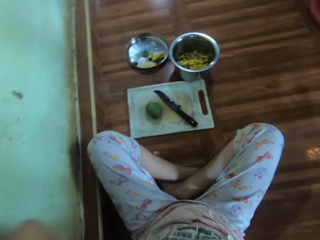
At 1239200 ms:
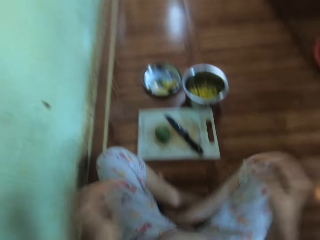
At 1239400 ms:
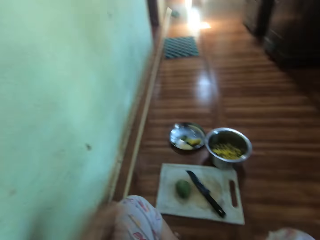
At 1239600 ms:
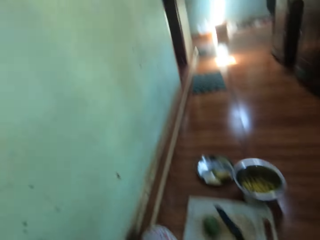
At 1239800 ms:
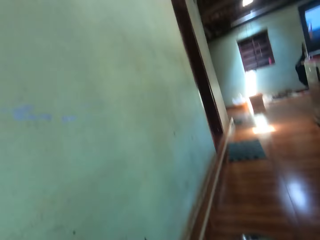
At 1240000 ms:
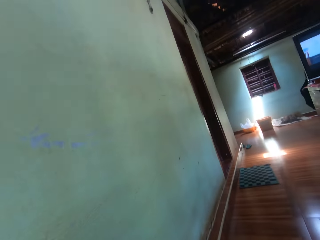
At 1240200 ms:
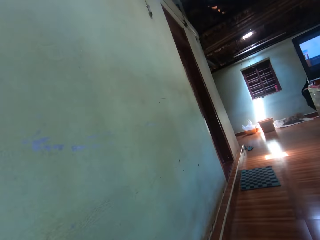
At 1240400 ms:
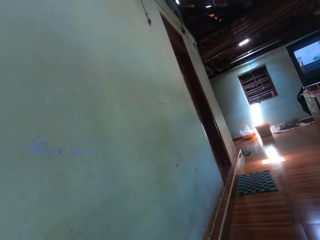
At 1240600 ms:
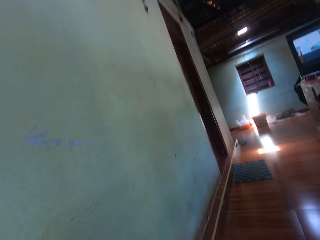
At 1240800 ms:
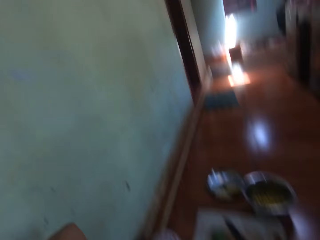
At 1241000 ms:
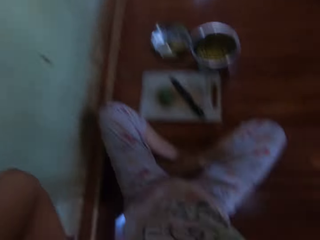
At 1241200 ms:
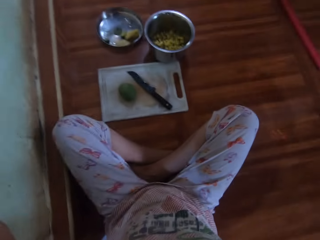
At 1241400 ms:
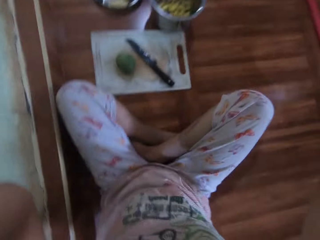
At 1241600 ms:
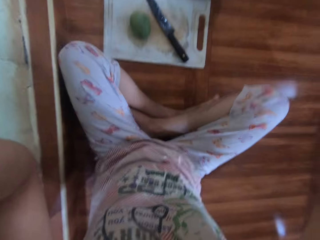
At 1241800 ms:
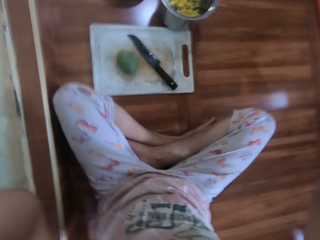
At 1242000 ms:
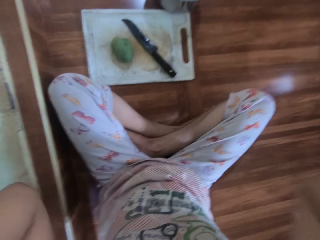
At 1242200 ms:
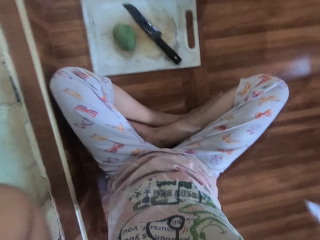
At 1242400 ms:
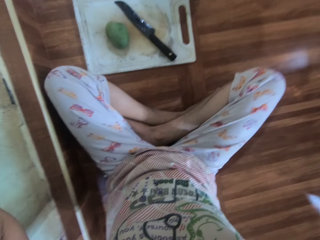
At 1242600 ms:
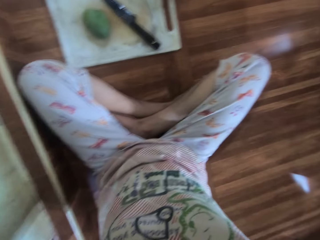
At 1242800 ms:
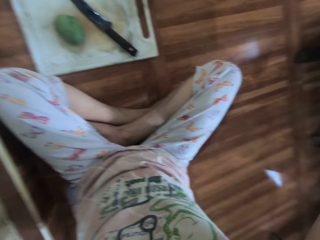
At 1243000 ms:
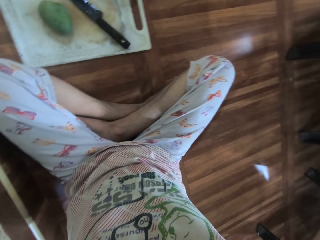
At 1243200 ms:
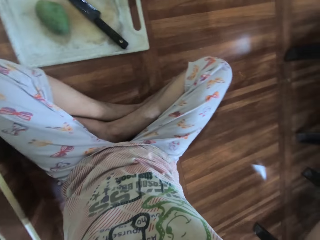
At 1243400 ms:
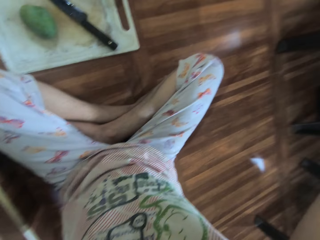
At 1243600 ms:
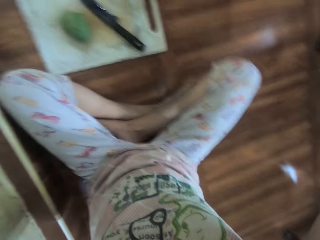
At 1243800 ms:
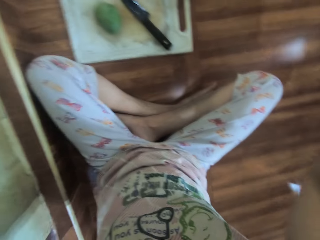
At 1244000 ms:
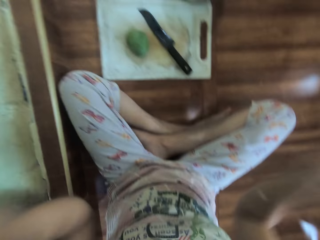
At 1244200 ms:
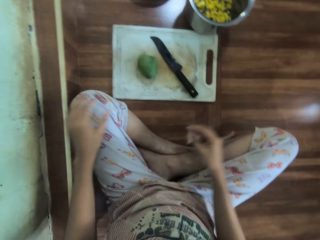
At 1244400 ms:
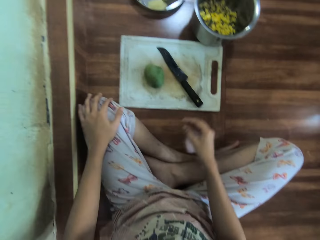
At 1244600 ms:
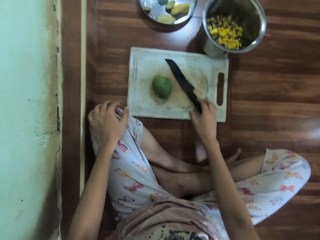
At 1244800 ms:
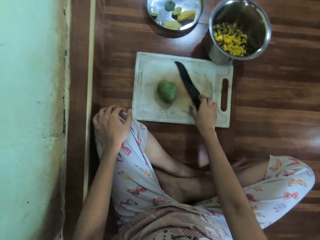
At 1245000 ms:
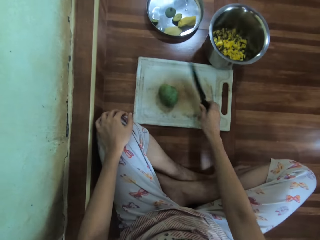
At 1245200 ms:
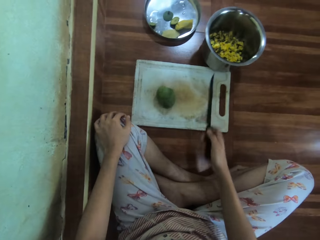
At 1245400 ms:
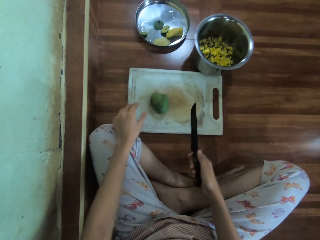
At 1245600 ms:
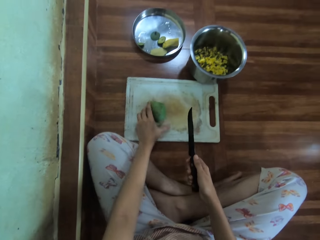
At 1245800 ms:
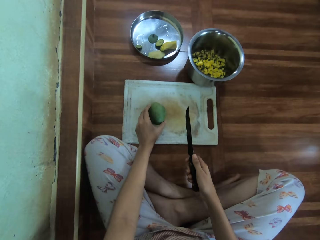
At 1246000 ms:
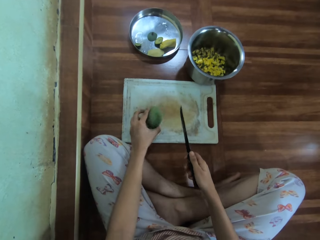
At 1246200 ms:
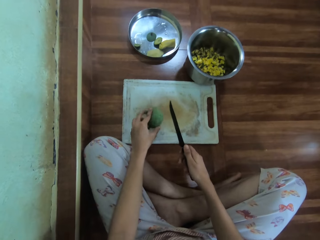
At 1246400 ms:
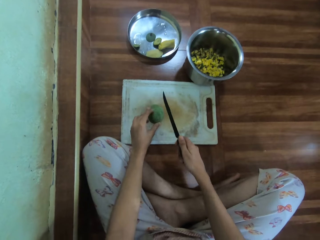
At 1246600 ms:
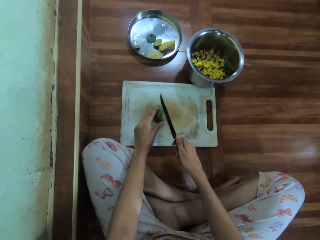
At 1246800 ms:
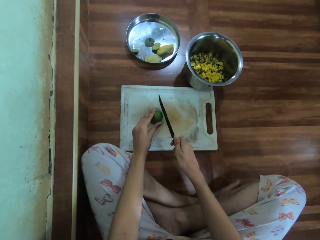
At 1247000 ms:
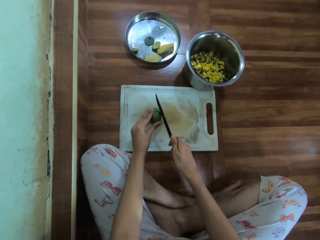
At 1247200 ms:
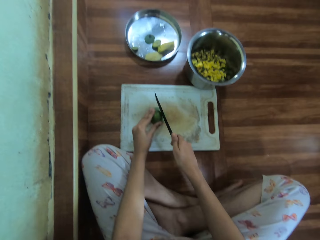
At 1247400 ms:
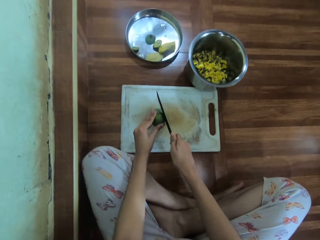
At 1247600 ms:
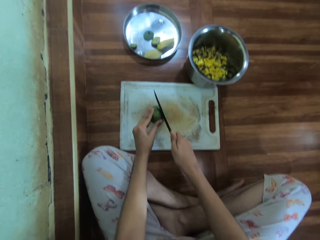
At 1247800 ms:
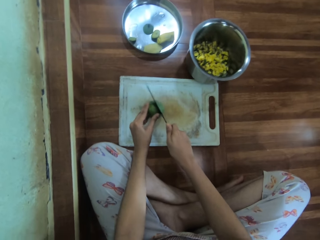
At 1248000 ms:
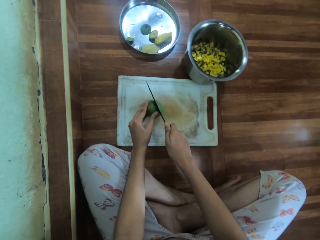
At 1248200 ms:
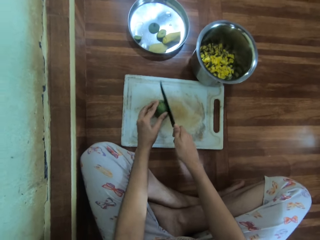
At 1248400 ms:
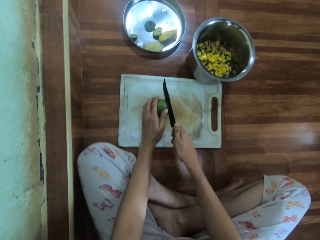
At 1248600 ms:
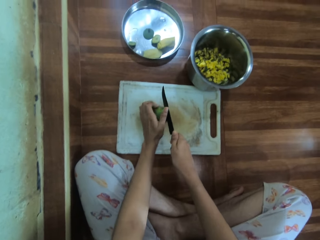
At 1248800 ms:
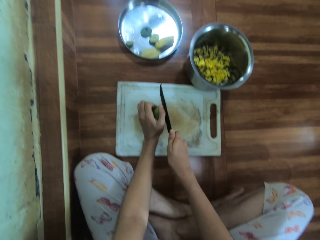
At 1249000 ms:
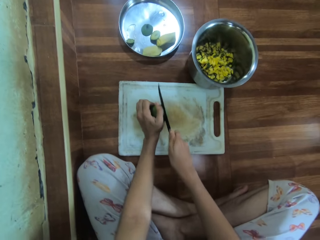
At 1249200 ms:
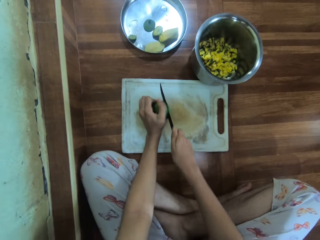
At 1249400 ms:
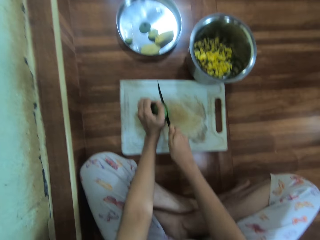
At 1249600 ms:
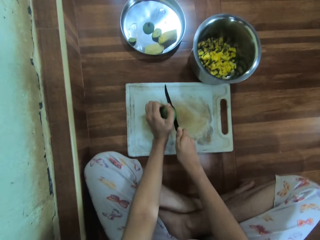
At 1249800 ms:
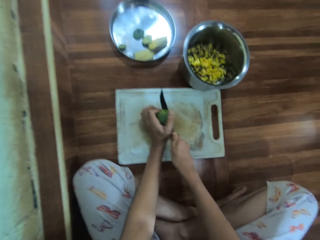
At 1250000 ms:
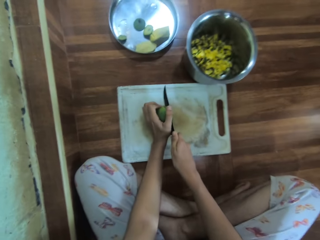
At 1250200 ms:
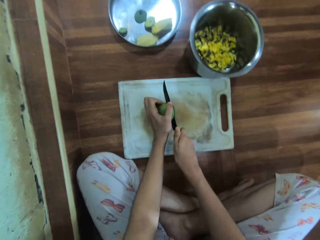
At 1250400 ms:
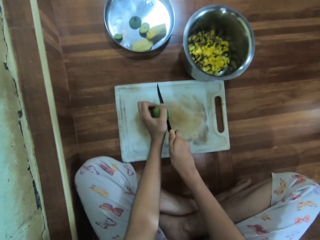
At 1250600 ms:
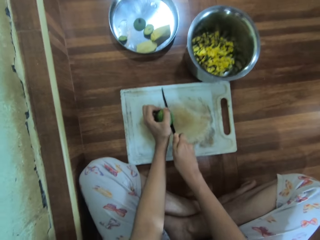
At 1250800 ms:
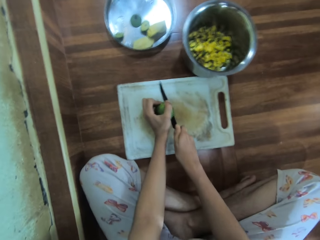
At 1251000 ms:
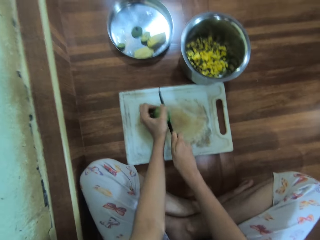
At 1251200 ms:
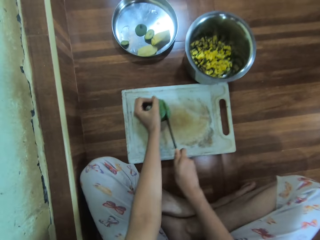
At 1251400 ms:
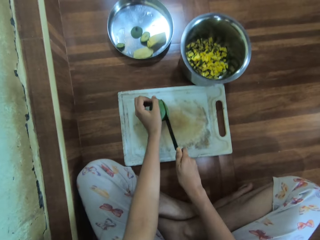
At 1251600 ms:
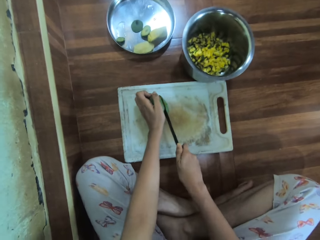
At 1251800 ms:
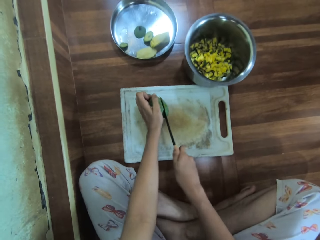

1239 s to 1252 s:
The camera wearer looks around the house. They fix the hair. They pick the knife. They pick the mango. They peel the mango. They cut the mango into pieces.

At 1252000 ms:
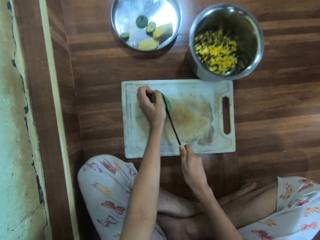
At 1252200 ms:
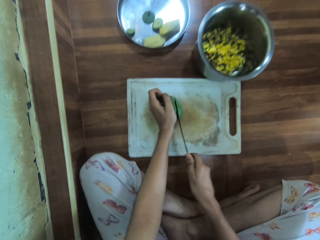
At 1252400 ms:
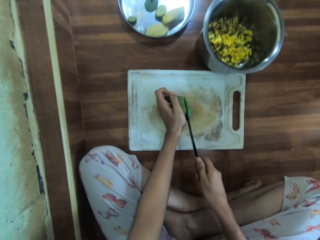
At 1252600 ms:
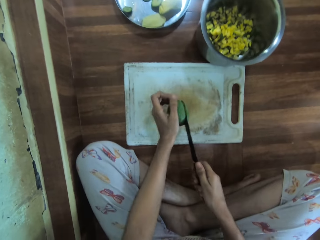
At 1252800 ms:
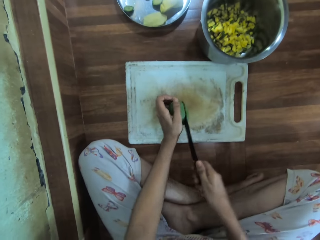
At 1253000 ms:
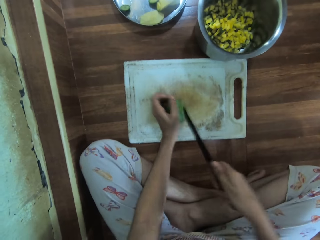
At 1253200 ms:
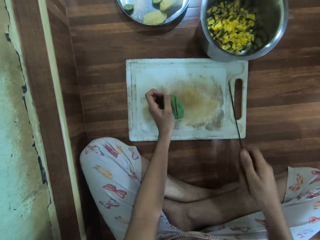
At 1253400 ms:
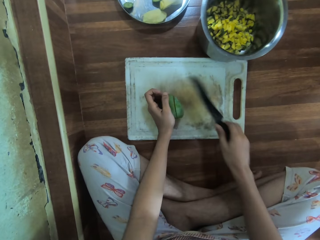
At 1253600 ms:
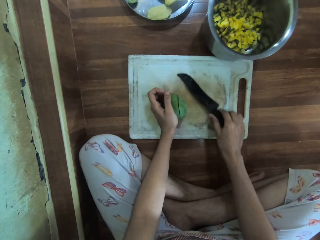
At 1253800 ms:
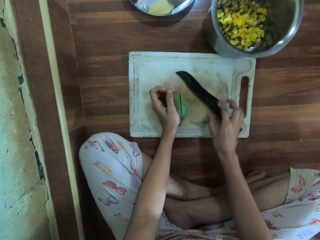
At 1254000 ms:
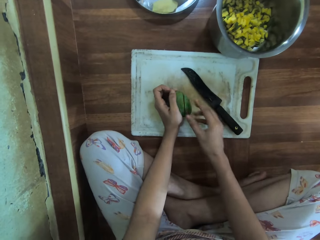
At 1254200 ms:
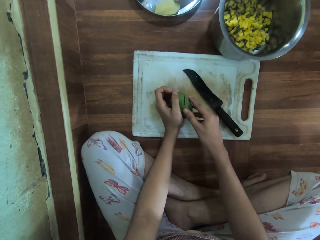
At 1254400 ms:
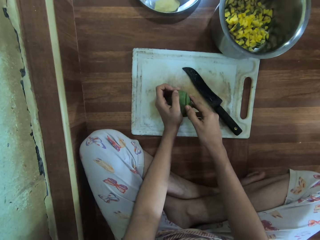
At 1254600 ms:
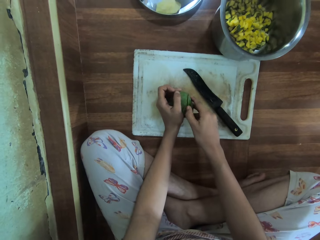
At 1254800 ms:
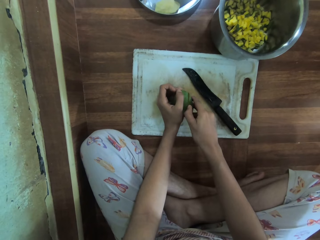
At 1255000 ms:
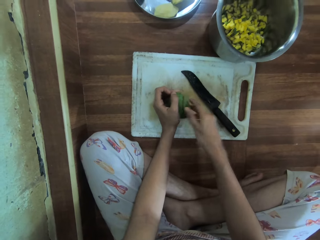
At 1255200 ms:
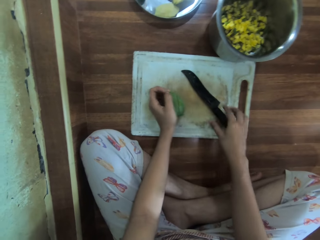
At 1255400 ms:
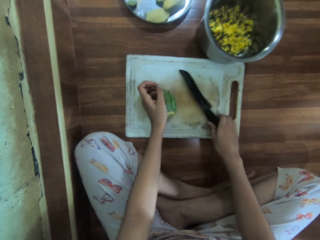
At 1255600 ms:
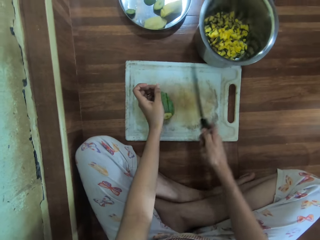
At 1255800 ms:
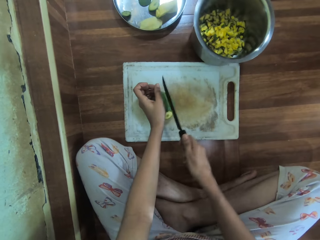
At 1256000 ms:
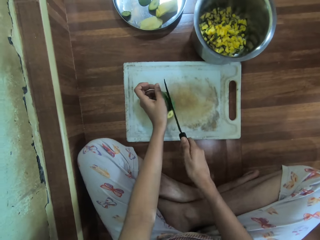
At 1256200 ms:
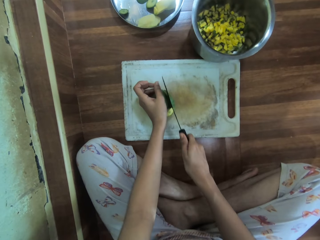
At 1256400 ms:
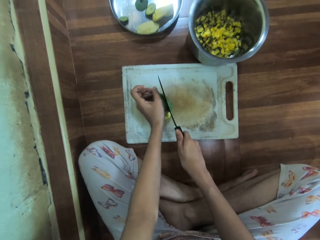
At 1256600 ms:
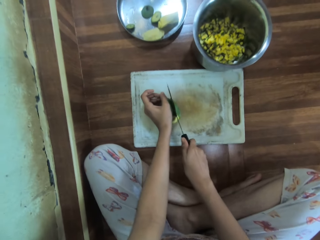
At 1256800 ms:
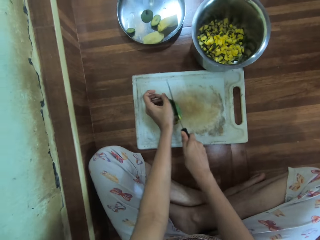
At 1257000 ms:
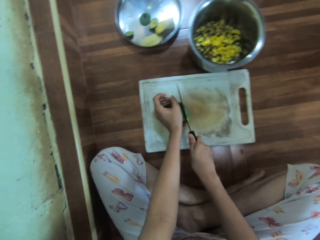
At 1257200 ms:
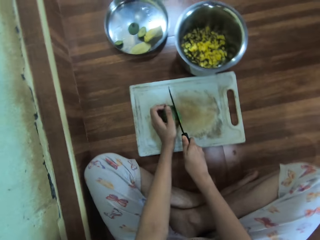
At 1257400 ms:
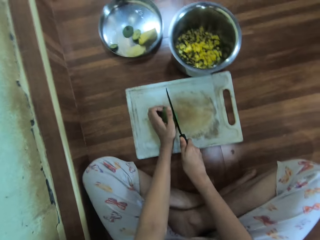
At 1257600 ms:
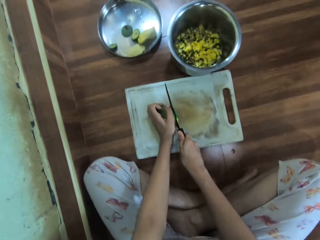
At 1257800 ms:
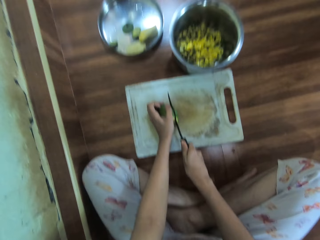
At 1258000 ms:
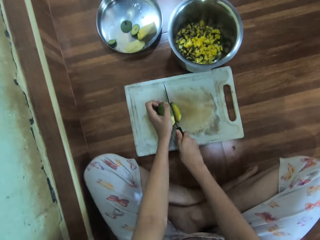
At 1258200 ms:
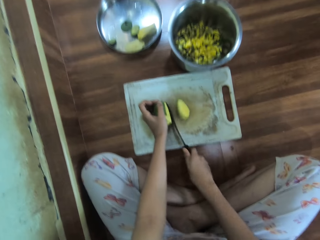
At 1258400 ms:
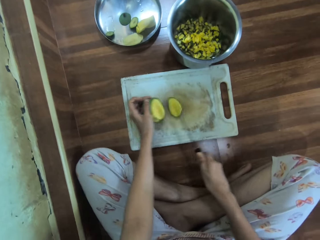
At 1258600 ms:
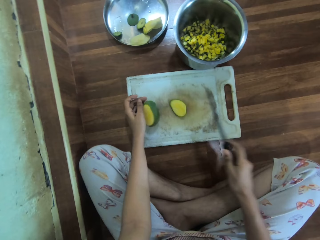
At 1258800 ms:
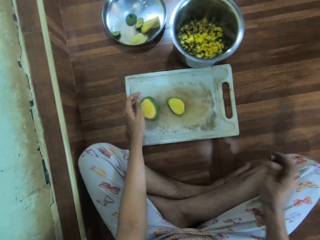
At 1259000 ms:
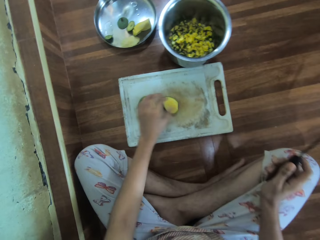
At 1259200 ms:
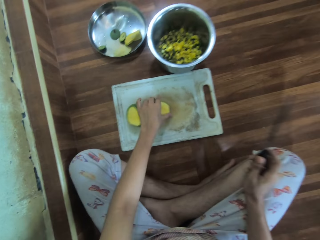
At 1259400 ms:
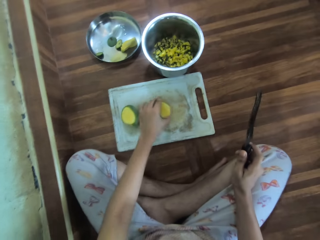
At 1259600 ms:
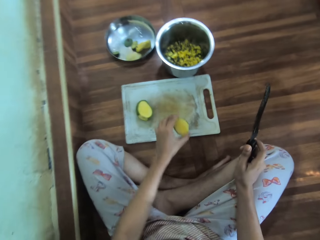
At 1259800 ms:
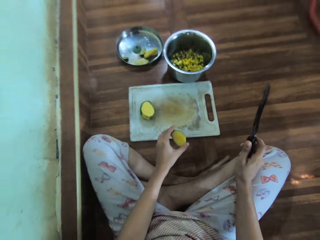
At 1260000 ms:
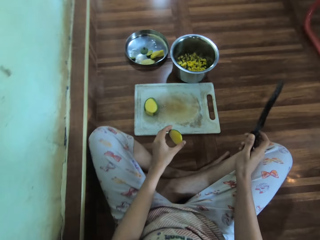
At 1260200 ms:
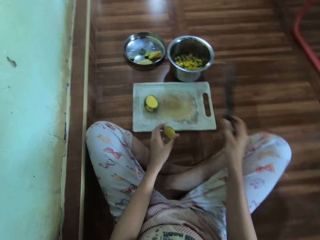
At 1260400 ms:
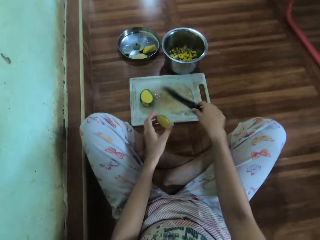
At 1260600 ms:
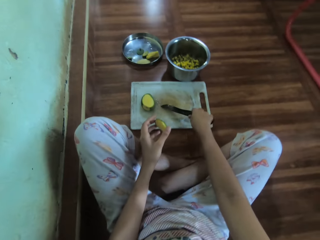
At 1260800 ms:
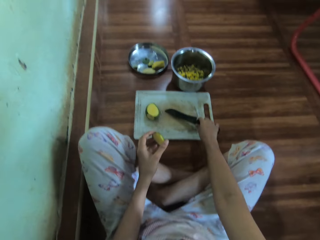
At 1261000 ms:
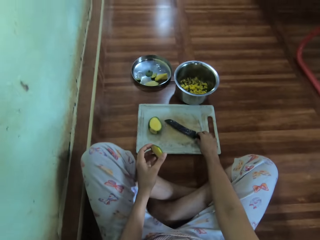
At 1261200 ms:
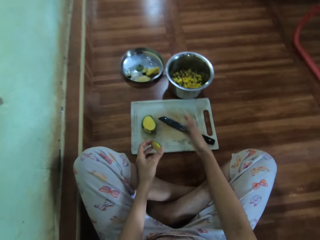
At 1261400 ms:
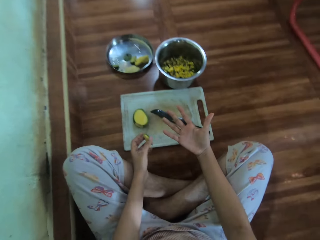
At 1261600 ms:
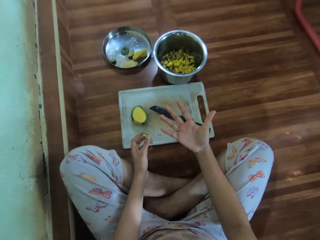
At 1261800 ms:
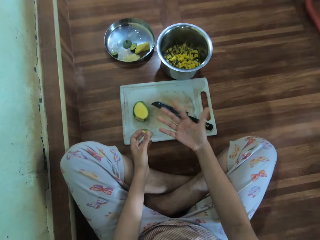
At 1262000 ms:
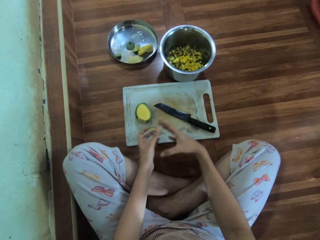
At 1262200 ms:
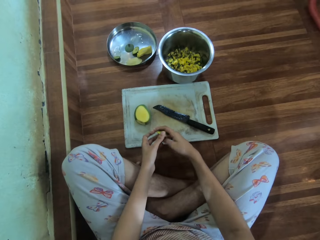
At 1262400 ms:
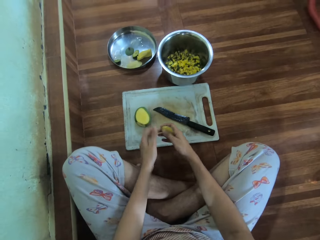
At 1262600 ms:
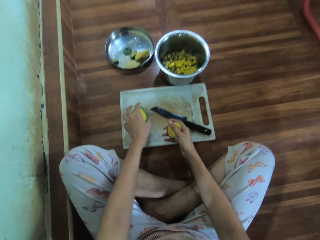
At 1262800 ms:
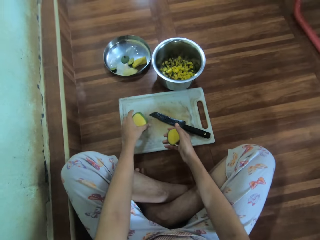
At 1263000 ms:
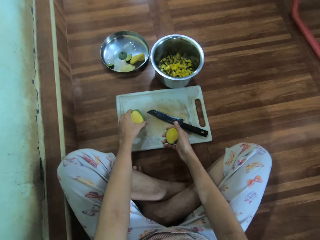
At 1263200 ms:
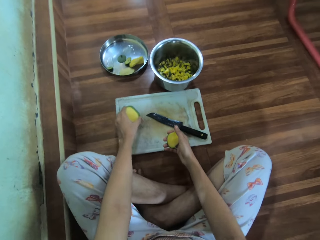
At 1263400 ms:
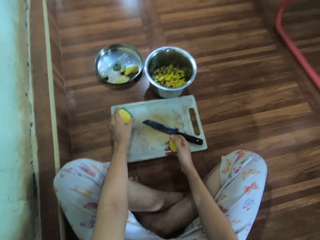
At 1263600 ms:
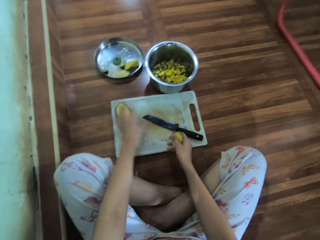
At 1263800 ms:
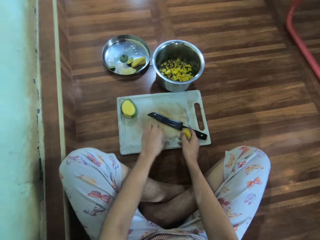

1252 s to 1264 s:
The camera wearer places the knife on the chopping board. They pick the knife. They cut the mango into pieces. They place the knife on the chopping board.
